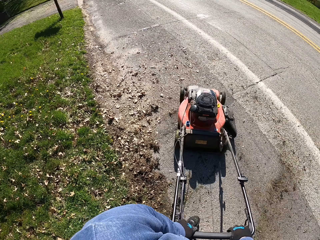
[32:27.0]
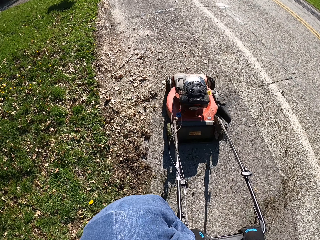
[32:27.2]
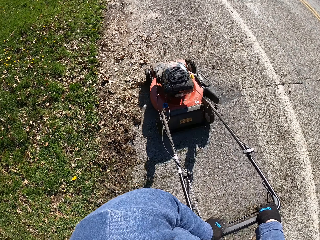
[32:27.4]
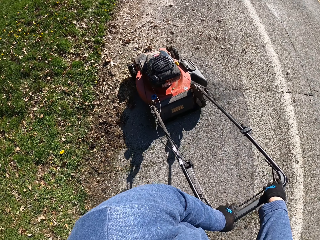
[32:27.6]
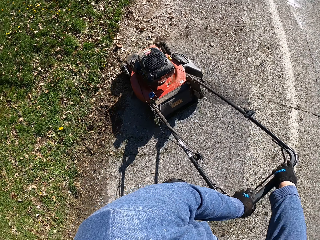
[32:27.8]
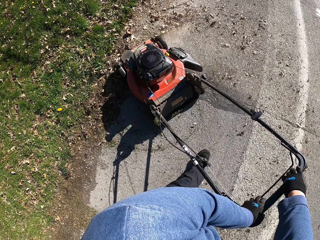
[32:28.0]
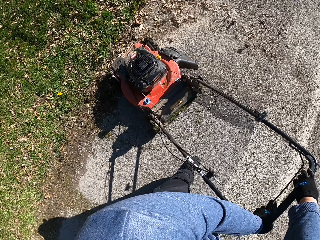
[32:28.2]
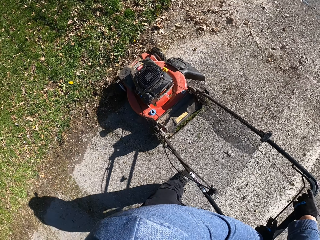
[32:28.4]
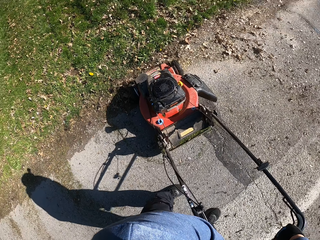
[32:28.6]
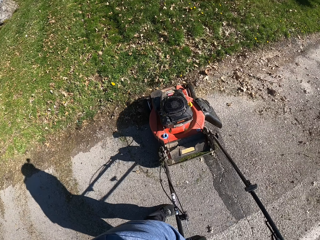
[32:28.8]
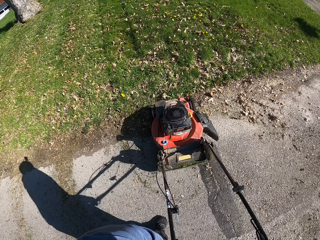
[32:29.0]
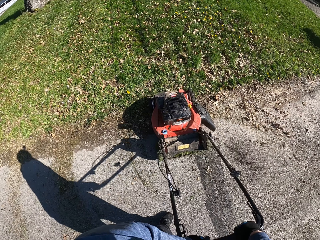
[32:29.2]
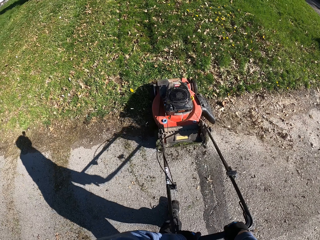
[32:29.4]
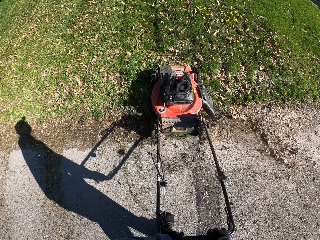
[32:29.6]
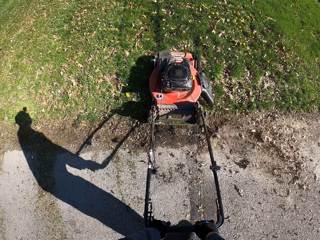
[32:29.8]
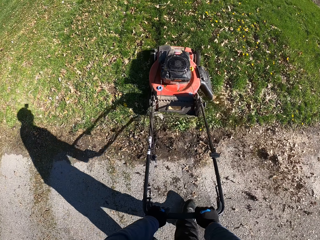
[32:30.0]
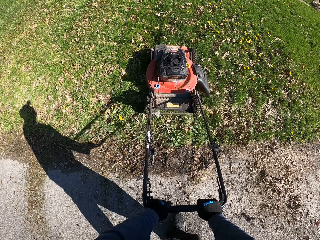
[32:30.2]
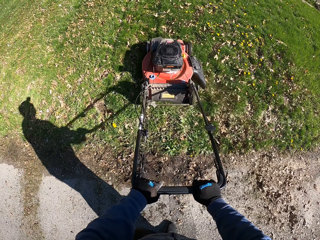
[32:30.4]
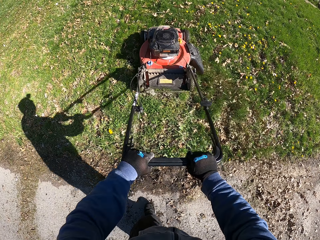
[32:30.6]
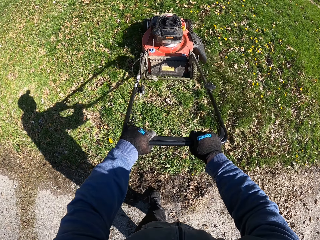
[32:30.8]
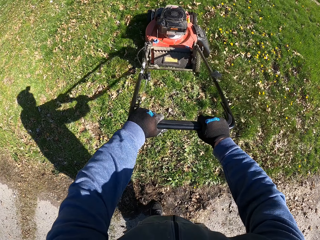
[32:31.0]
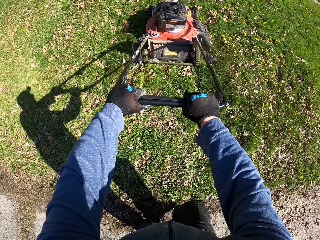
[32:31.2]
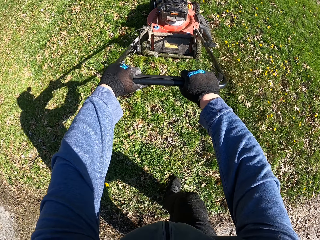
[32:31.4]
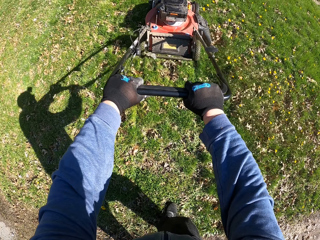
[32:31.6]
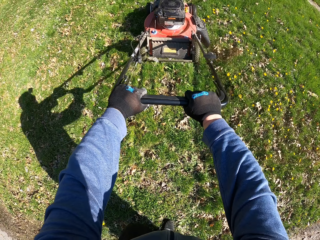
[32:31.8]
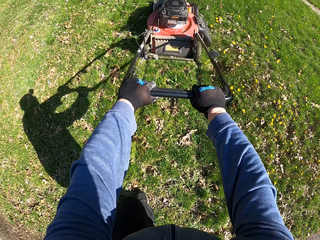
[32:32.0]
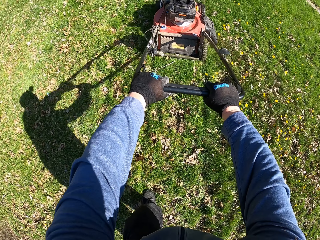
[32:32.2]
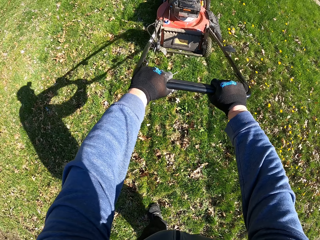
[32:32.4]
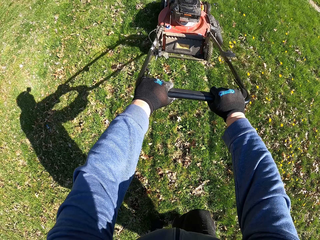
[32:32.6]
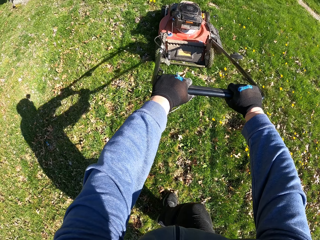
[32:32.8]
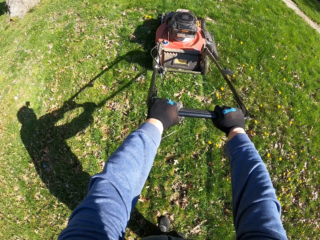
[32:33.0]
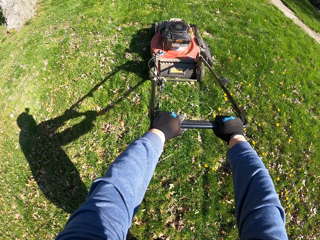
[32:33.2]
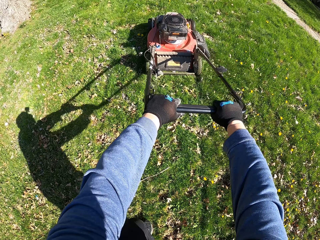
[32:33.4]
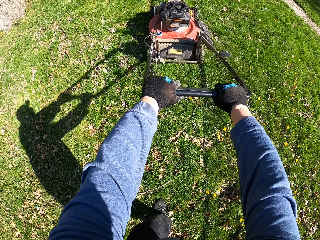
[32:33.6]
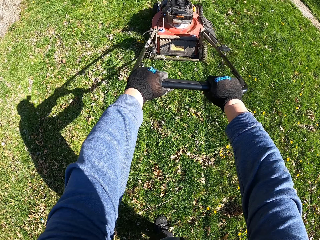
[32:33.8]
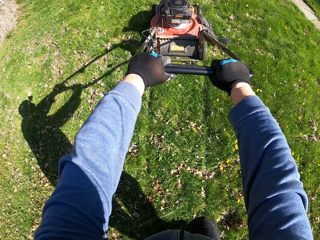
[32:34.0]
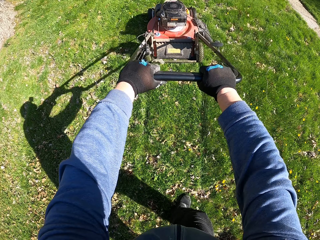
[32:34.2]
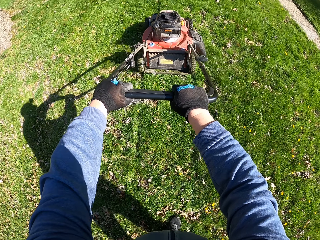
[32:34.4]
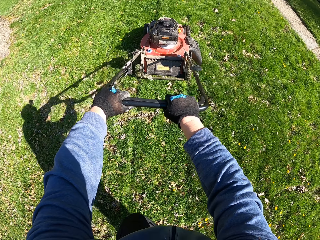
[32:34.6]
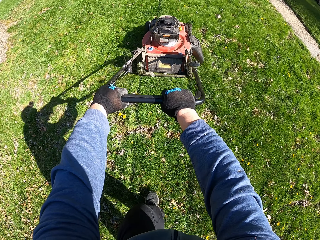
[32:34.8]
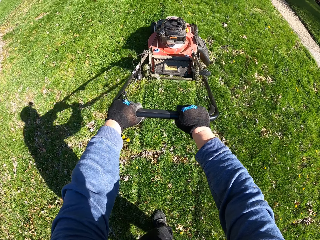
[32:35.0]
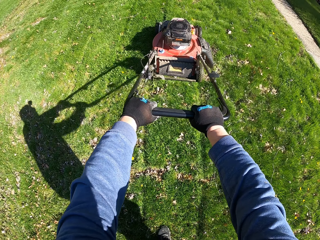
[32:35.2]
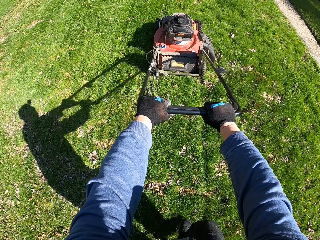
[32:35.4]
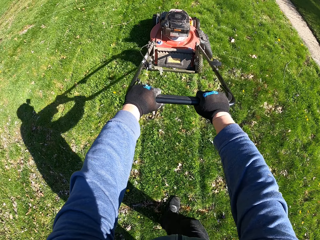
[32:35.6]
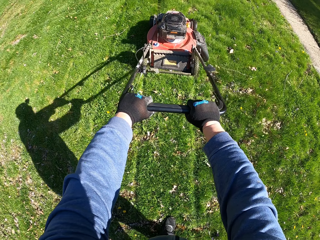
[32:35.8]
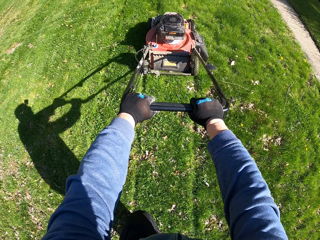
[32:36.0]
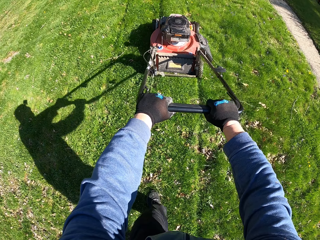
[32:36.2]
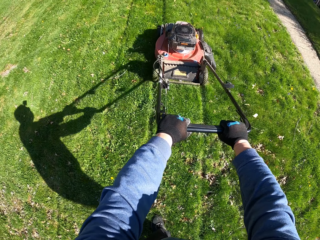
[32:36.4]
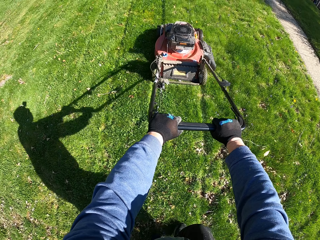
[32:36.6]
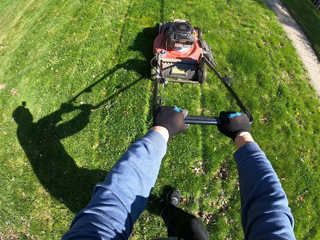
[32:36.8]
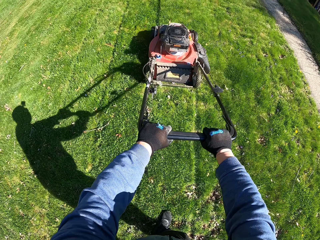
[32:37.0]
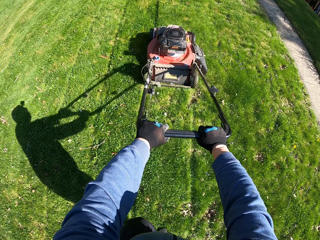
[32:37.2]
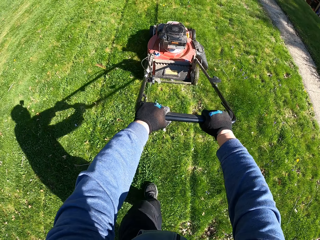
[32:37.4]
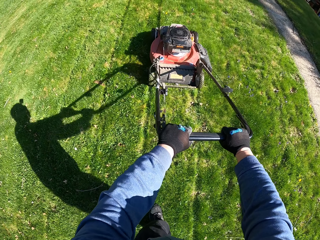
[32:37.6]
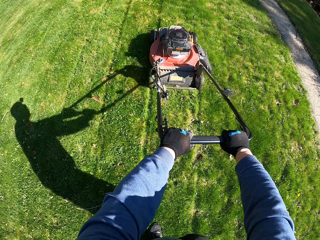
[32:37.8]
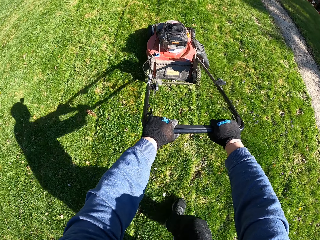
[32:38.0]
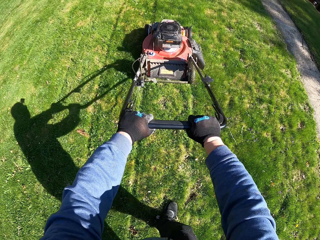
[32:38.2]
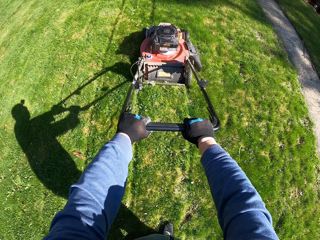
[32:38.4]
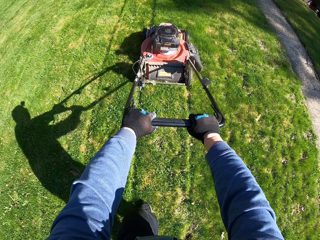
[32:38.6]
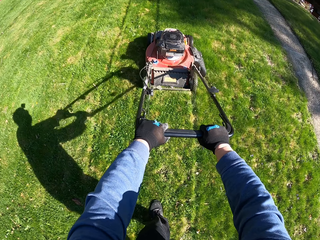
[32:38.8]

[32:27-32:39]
The camera wearer turns the lawn mower. They mow the grass with the lawn mower.

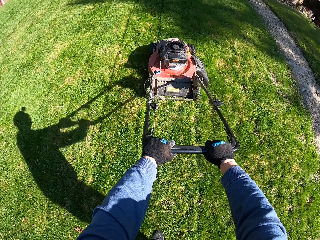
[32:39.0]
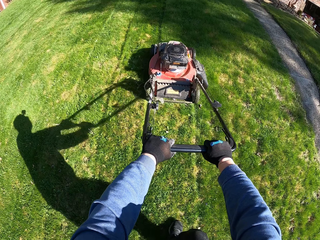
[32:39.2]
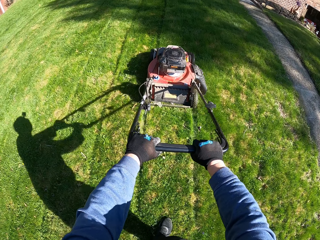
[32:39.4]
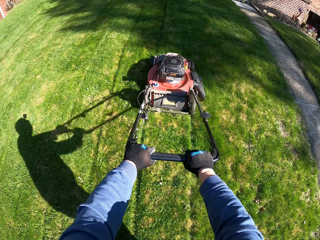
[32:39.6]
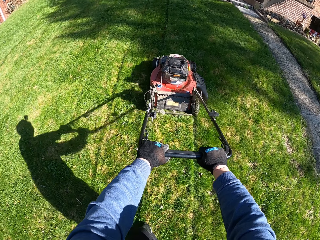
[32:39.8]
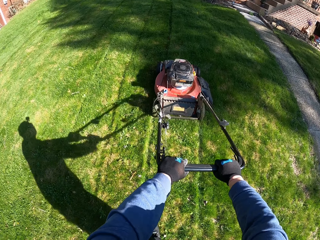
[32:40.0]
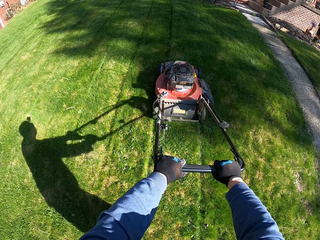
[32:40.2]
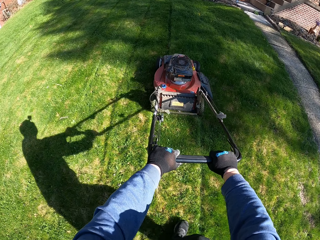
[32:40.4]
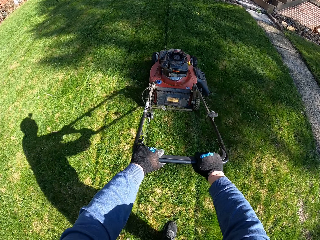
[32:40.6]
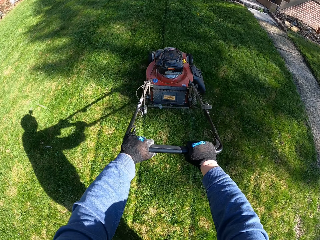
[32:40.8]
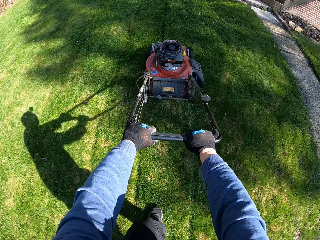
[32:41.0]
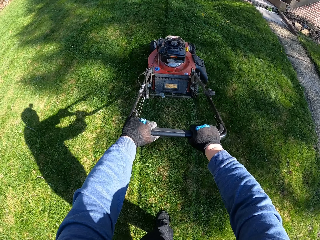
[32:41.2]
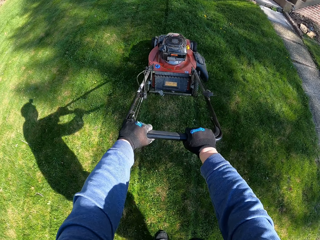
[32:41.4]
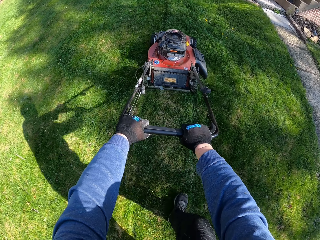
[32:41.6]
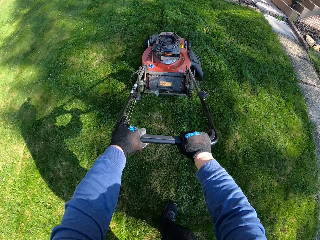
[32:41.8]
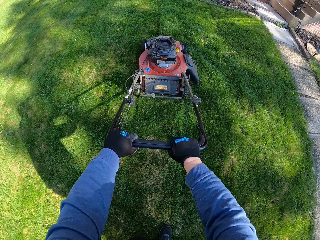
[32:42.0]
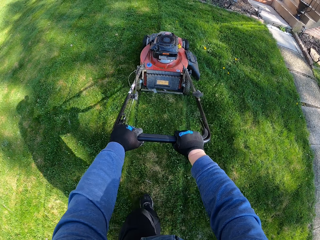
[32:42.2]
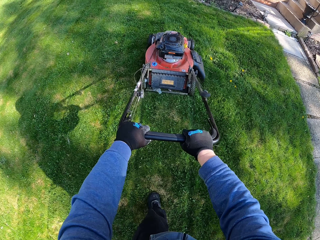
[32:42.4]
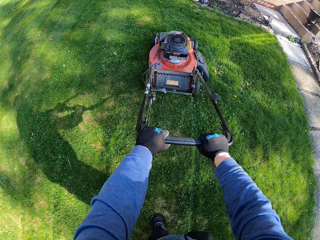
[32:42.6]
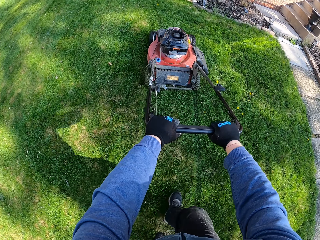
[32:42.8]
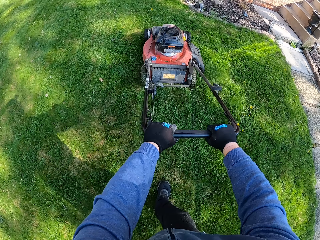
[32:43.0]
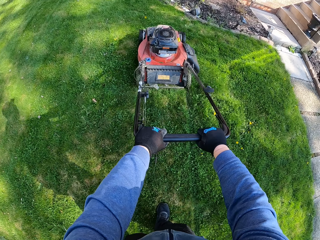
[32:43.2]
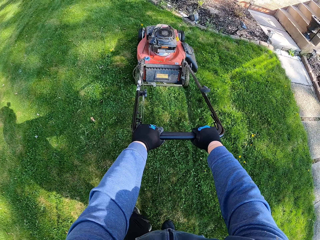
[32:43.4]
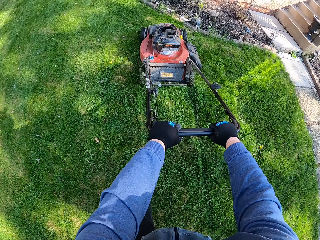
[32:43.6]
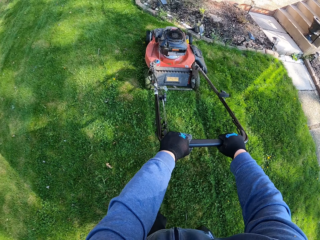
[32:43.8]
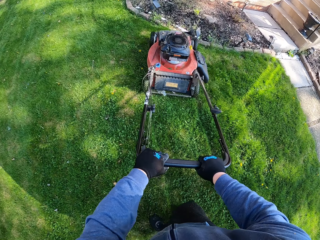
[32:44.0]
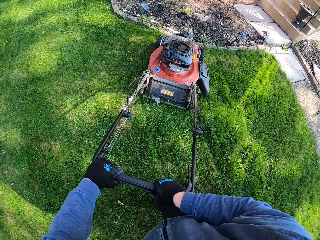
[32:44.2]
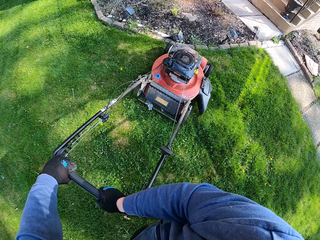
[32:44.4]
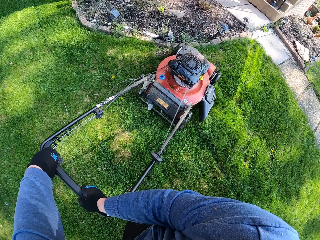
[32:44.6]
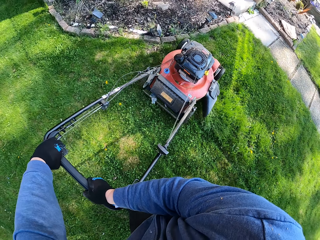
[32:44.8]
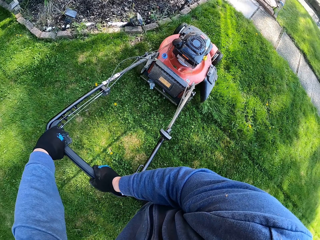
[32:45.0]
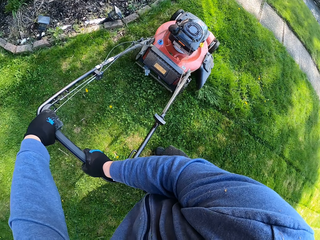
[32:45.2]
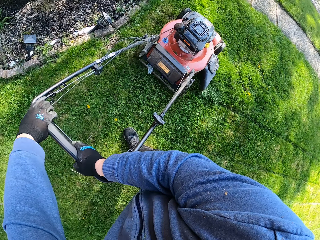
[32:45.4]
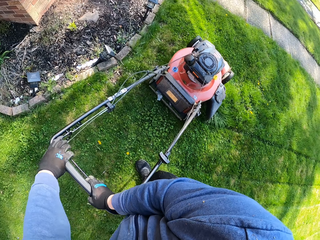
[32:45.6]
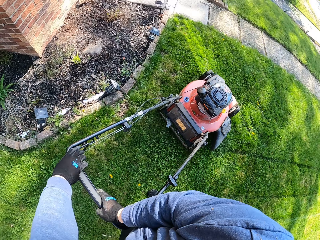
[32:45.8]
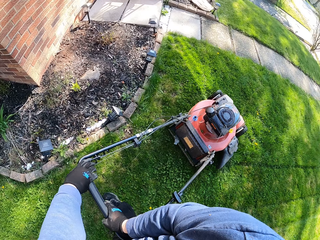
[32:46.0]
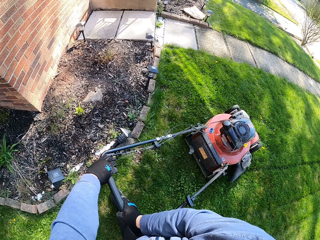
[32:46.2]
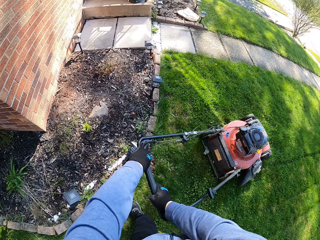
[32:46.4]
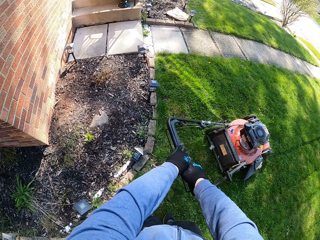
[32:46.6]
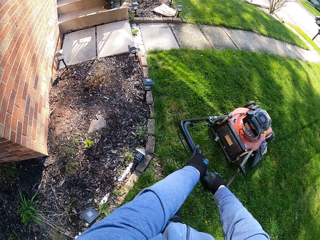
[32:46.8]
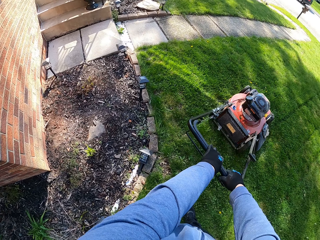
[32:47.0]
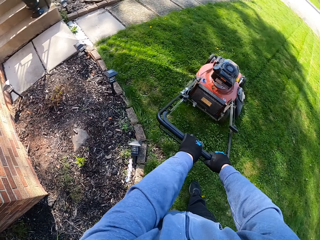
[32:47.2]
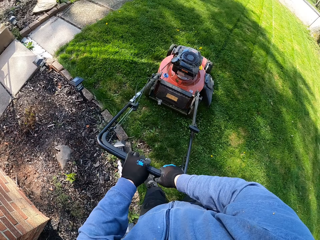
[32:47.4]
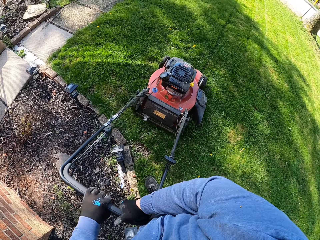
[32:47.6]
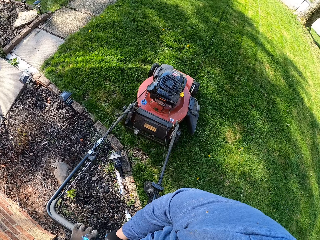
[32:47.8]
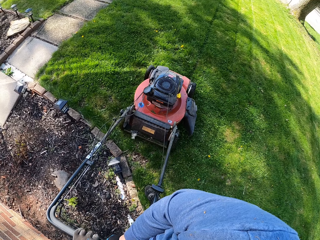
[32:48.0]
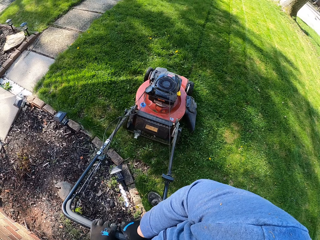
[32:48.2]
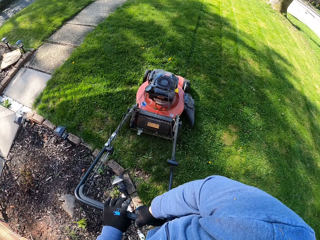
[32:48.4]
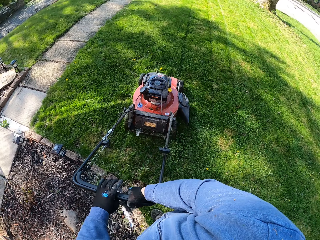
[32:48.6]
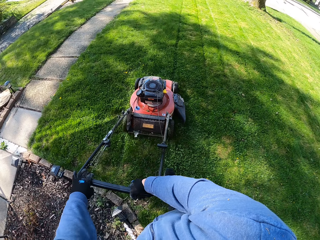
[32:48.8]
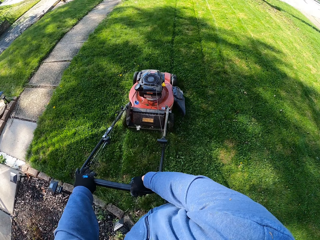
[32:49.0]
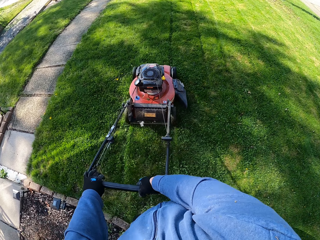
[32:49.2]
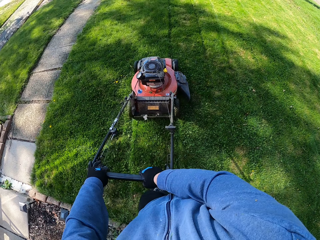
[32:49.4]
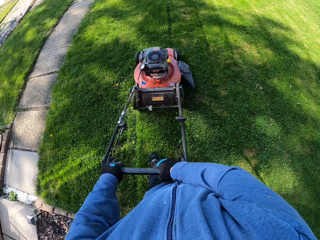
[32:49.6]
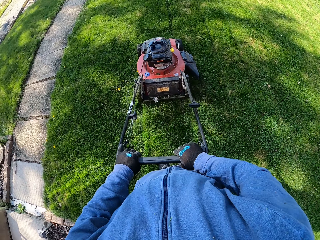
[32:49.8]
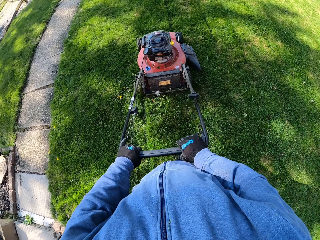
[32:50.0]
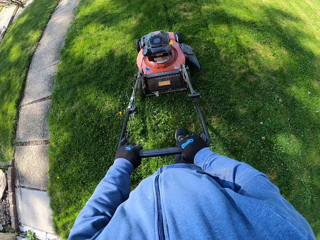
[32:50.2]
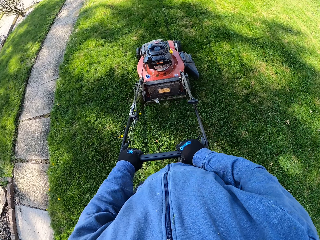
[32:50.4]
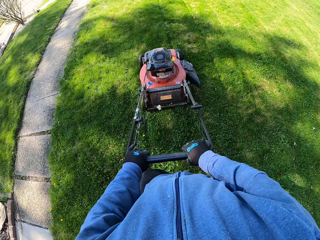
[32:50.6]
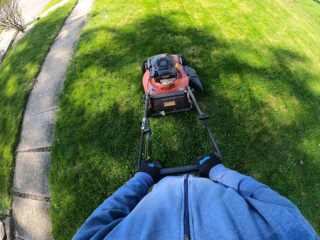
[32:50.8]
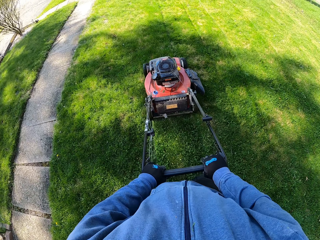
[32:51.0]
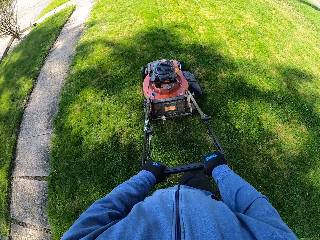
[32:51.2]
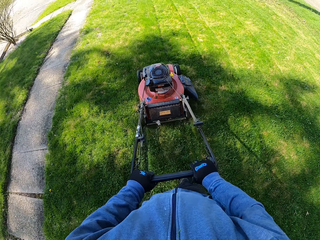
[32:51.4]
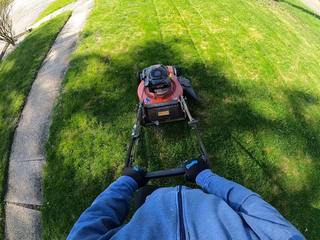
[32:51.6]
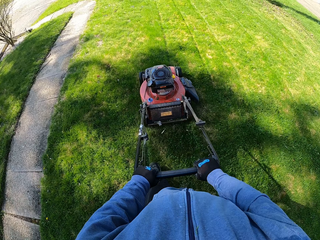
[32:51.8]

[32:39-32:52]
The camera wearer turns the lawn mower. They cut the grass with the lawn mower.
